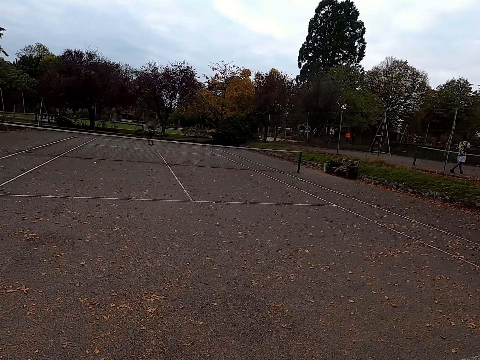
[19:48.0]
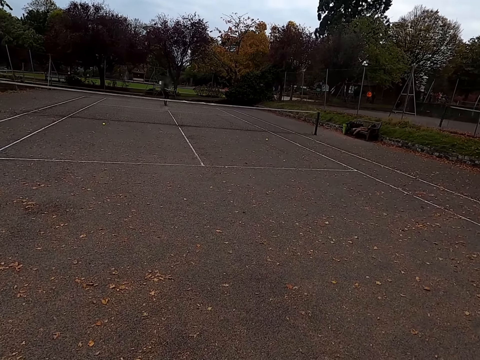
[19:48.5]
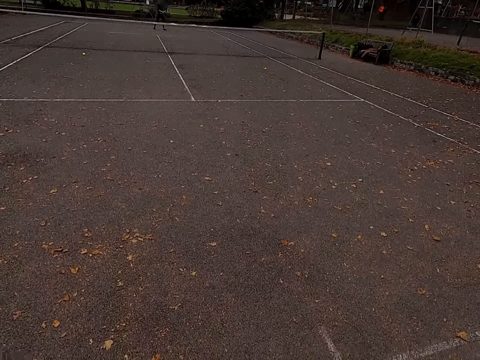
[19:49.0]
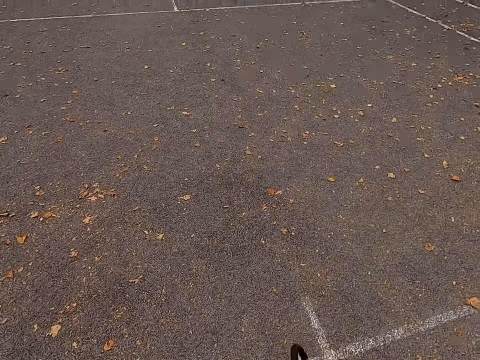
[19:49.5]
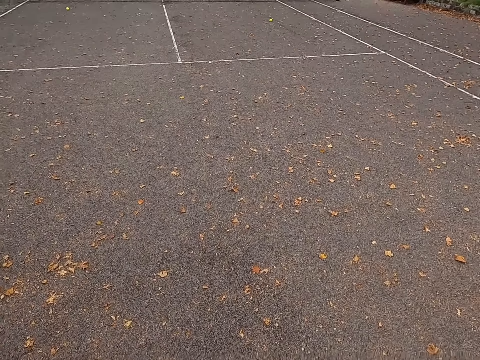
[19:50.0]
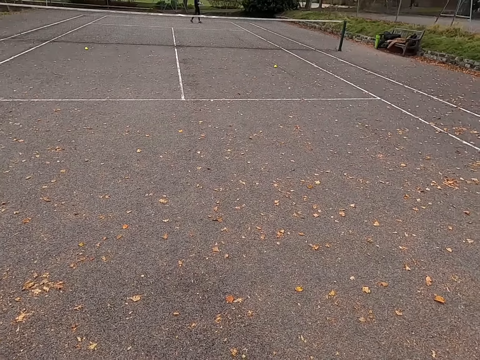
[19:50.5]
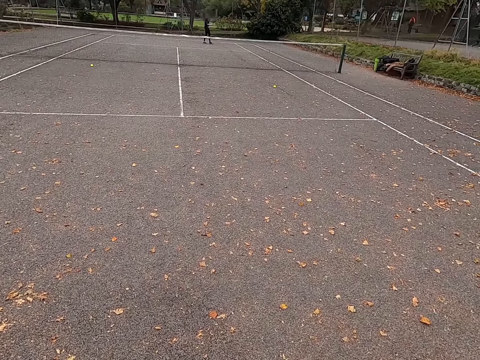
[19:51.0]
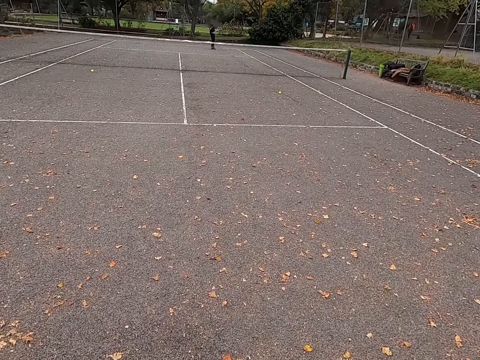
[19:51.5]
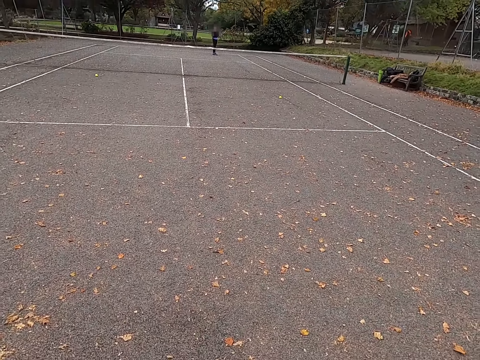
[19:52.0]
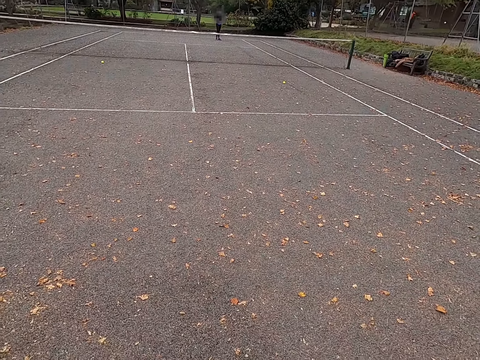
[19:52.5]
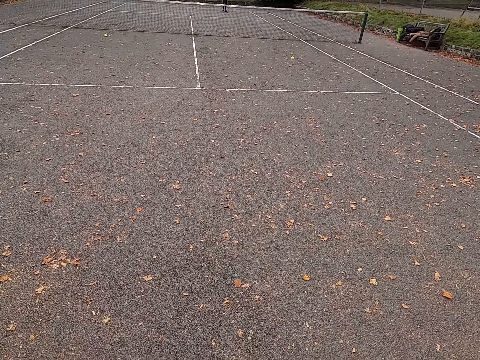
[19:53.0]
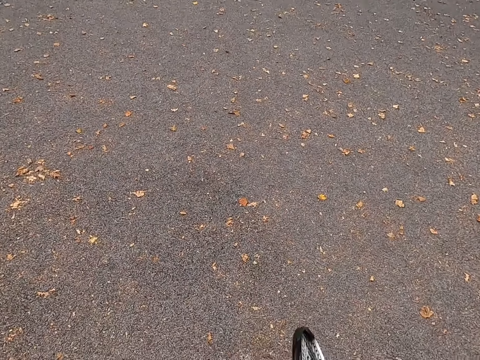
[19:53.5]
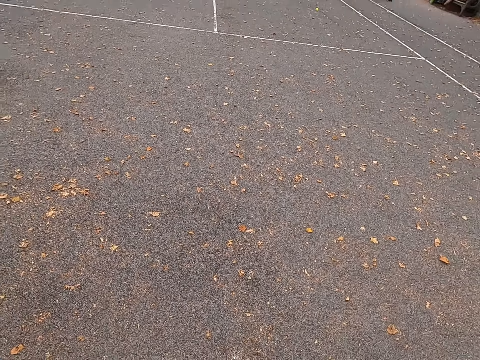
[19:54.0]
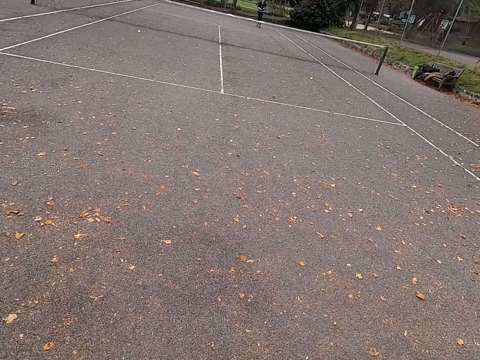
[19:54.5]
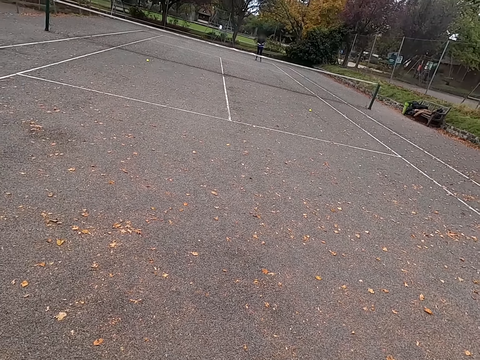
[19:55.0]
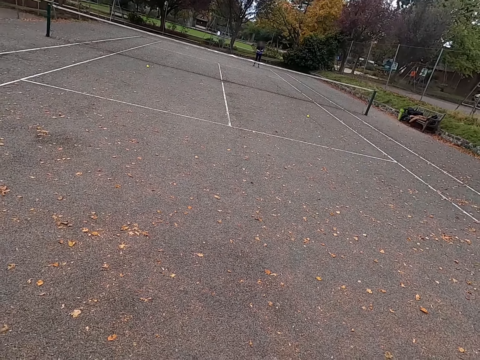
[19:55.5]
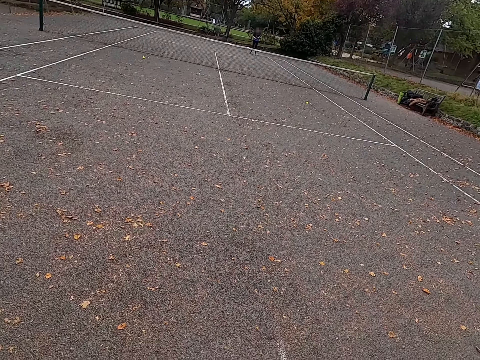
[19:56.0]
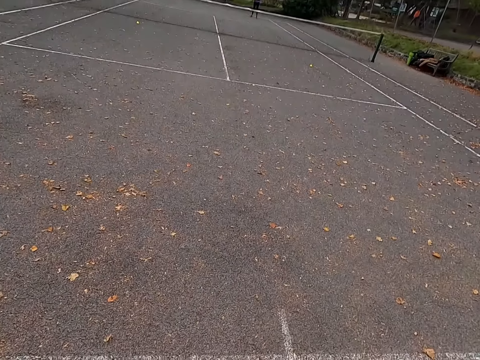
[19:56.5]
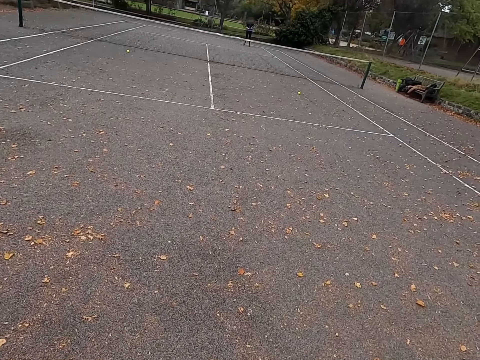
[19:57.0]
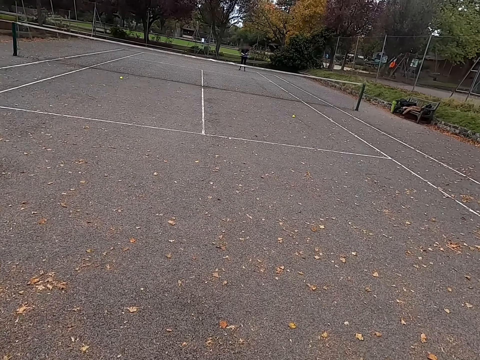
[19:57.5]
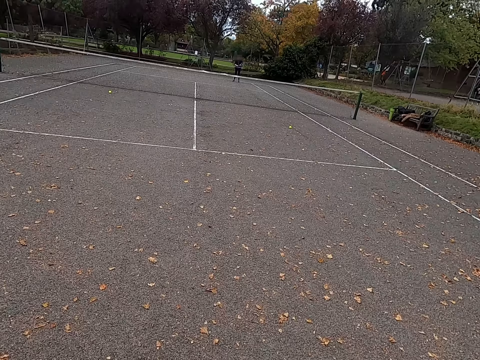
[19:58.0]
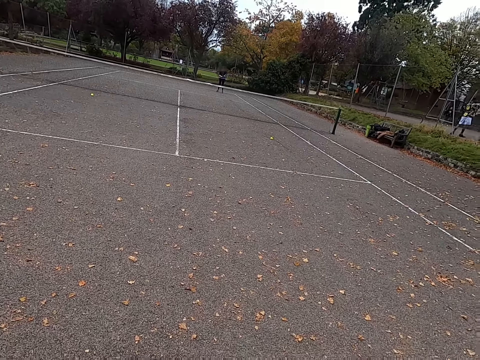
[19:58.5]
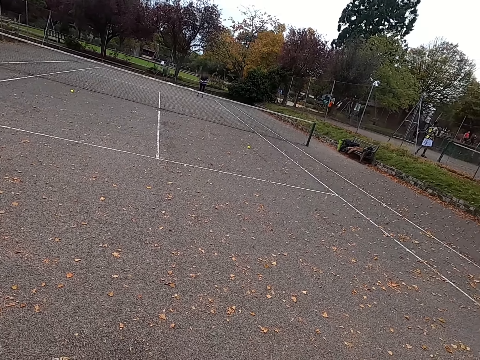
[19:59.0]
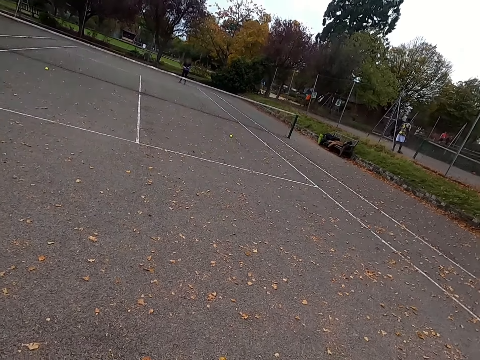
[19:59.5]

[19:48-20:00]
The camera wearer looks around. They walk around the tennis court and look around the tennis court.

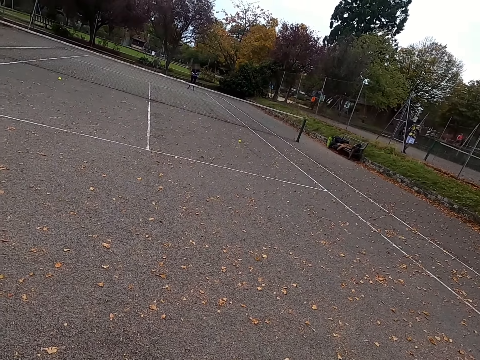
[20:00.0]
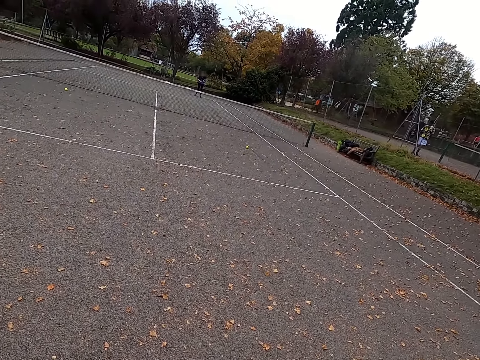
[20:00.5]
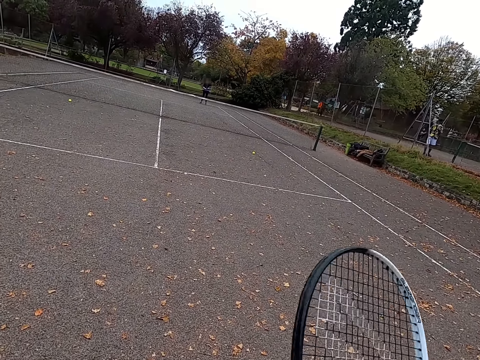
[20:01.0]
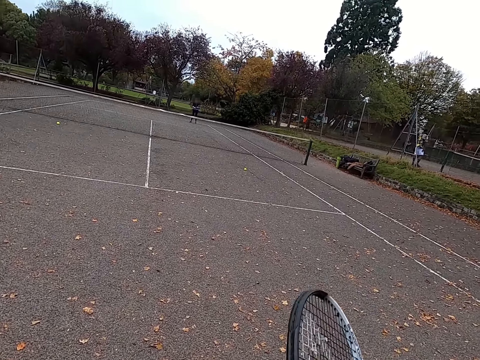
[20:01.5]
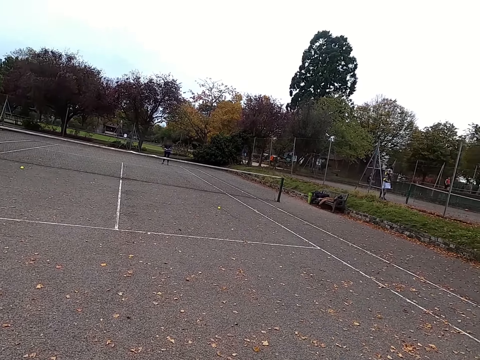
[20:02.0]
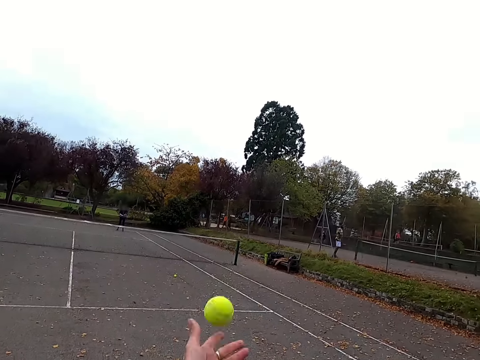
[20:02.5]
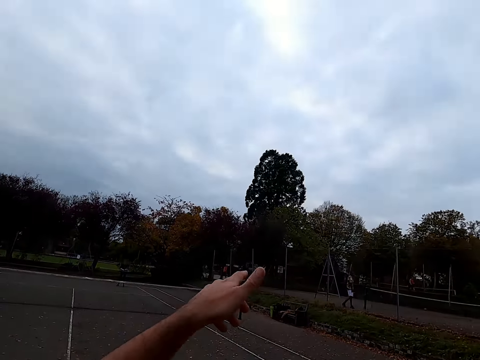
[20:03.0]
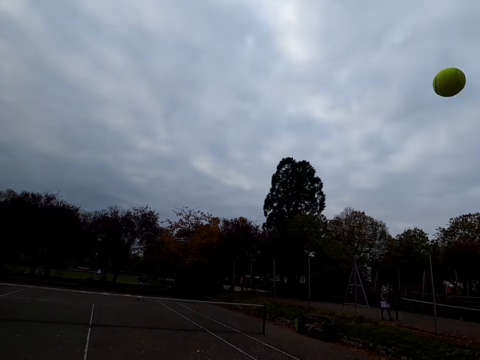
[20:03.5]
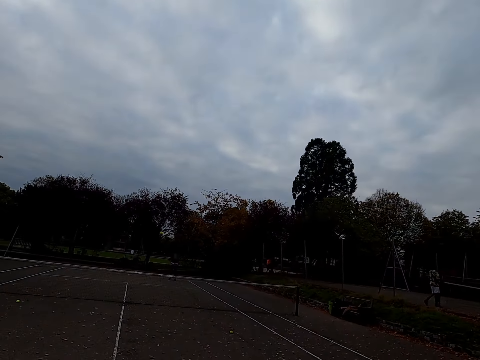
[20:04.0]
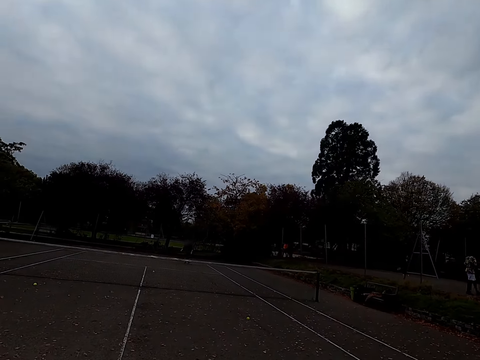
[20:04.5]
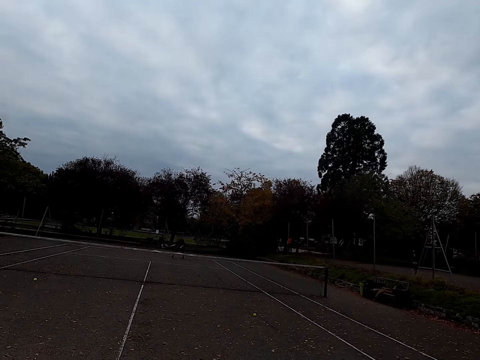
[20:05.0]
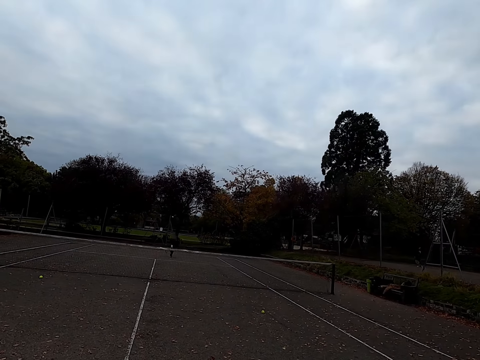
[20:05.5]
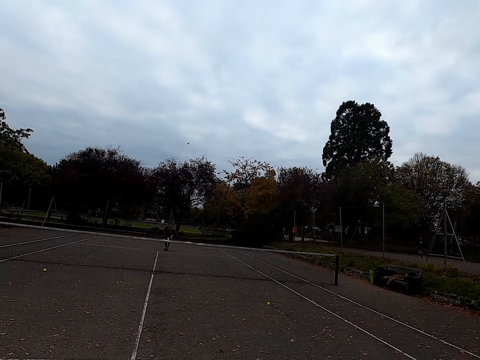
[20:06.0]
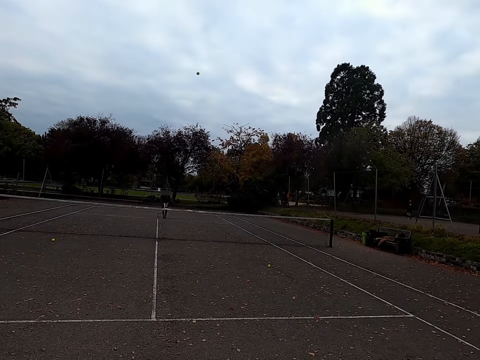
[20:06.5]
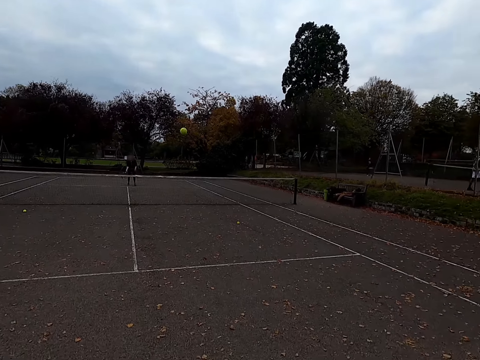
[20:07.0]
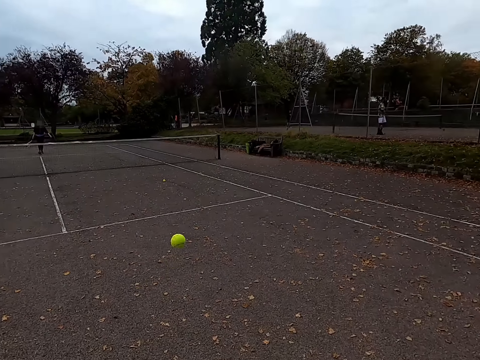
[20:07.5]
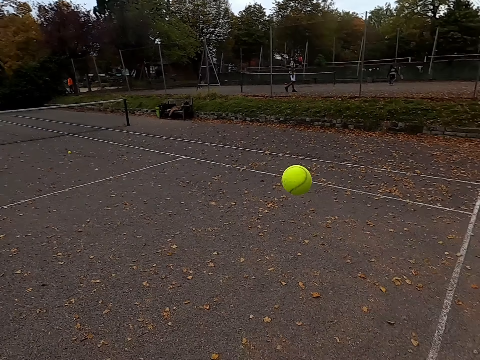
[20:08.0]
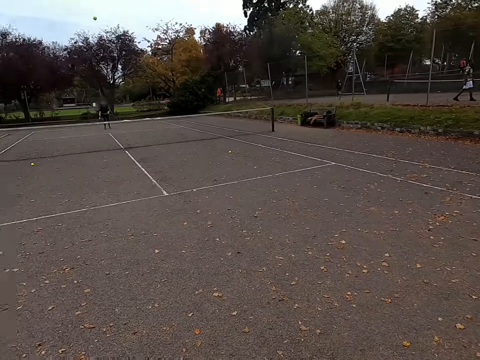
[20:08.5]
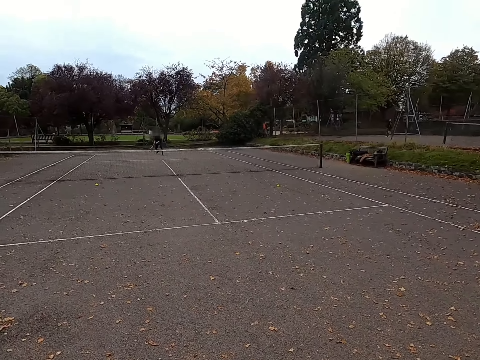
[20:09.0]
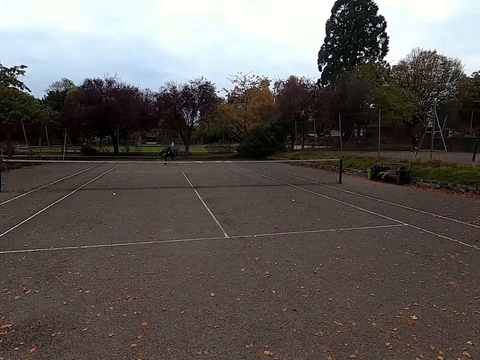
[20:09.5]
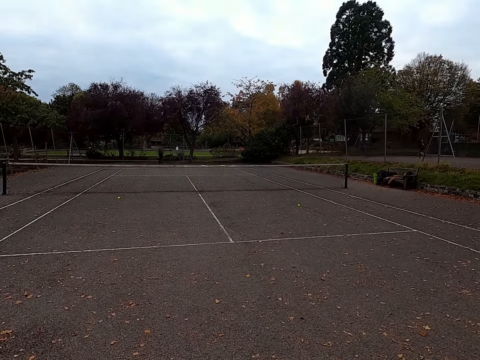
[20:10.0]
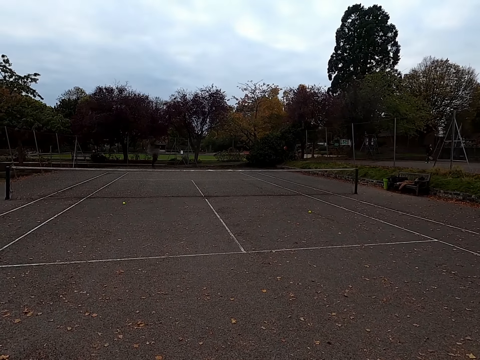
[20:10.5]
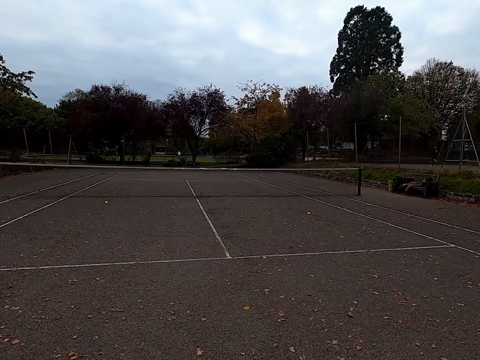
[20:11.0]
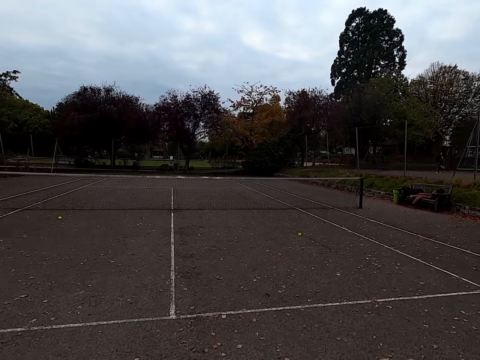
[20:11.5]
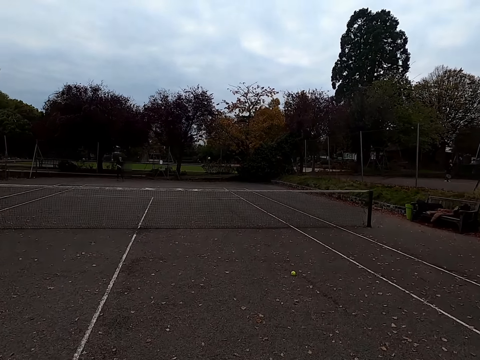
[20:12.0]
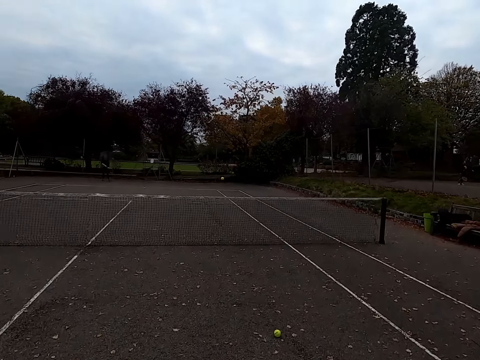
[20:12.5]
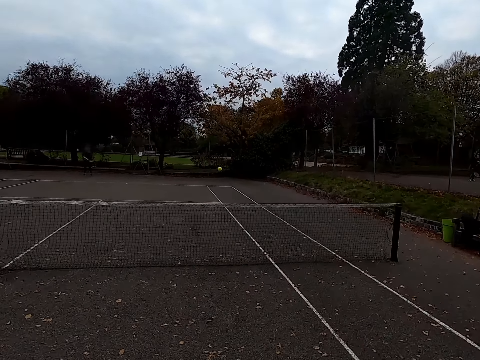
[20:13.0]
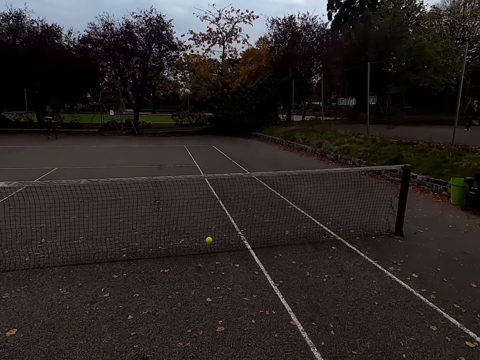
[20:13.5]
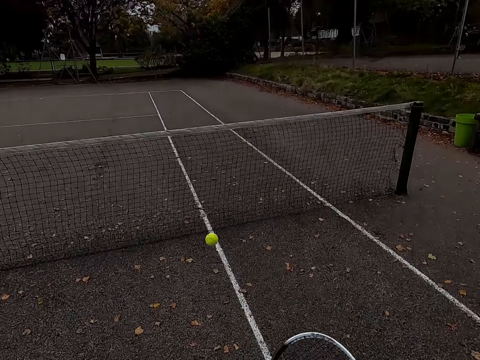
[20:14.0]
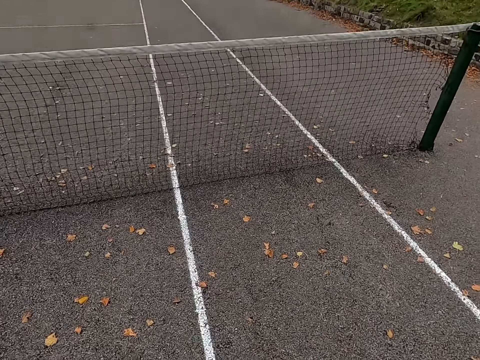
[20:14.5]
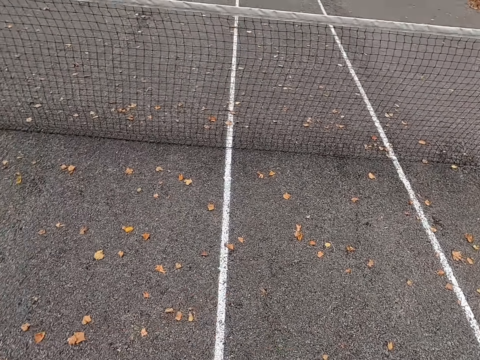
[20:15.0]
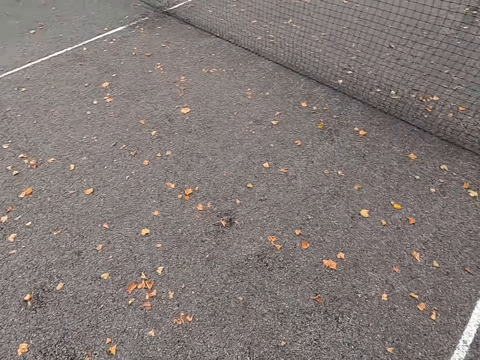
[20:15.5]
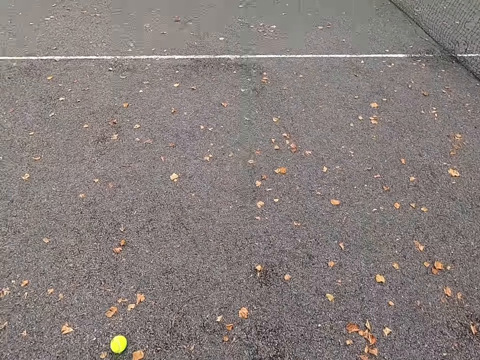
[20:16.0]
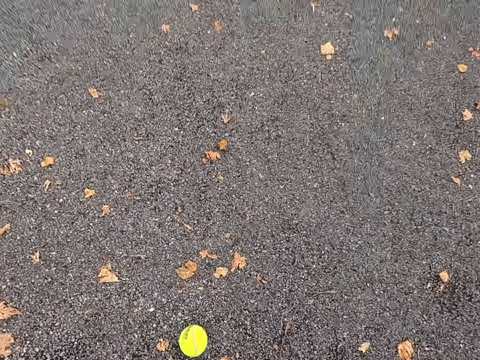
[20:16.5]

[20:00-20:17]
The camera wearer throws the tennis ball up and hits the tennis ball with a racquet. A woman hits the tennis ball with a racquet. The camera wearer hits the tennis ball with the racquet. The woman hits the tennis ball with the racquet. The camera wearer runs around the tennis court and picks up the tennis ball.
